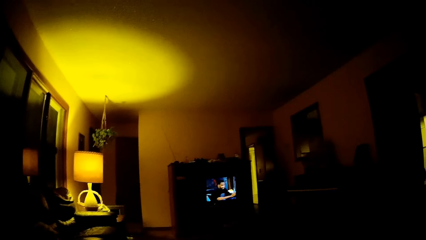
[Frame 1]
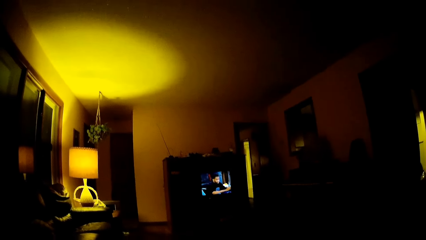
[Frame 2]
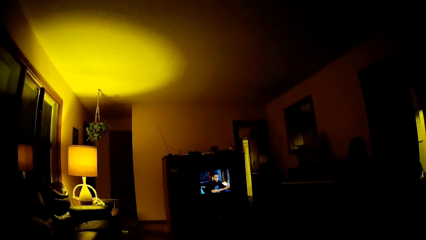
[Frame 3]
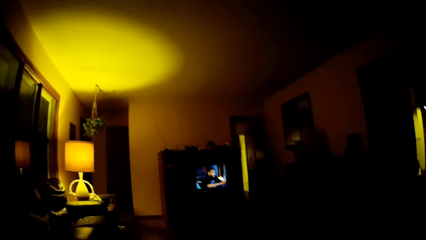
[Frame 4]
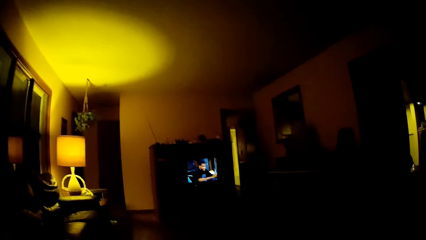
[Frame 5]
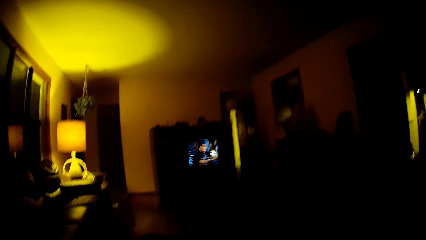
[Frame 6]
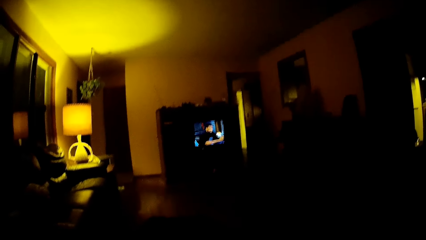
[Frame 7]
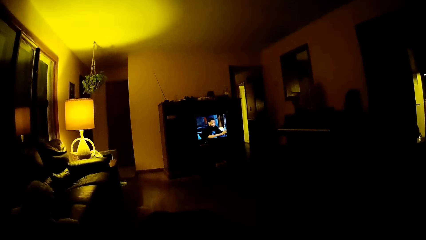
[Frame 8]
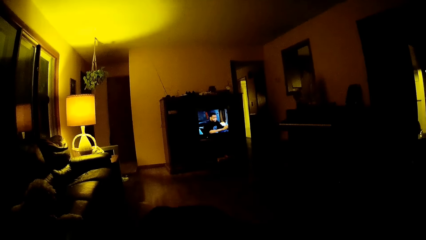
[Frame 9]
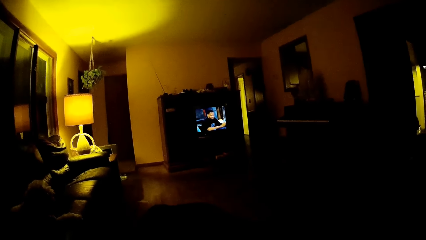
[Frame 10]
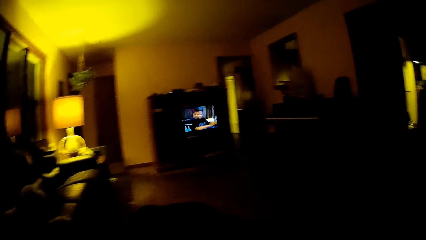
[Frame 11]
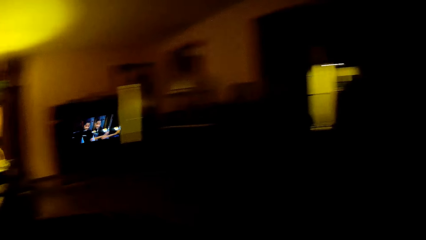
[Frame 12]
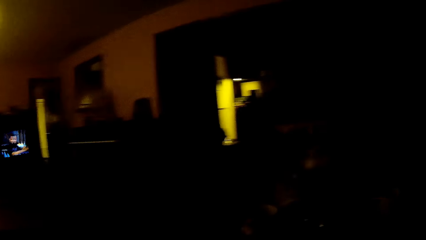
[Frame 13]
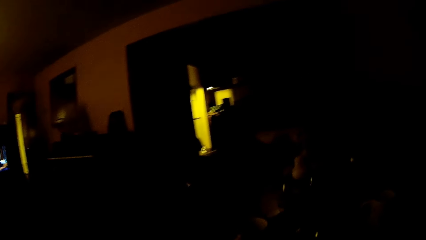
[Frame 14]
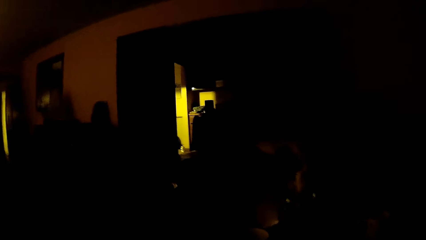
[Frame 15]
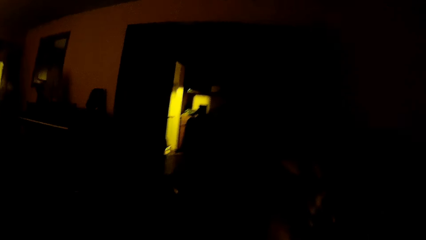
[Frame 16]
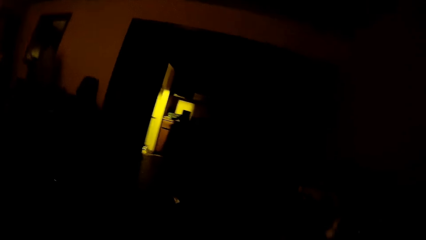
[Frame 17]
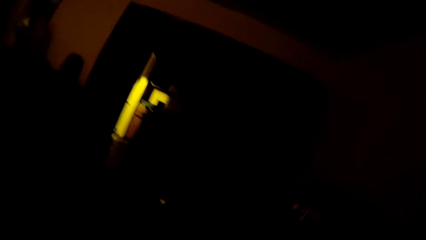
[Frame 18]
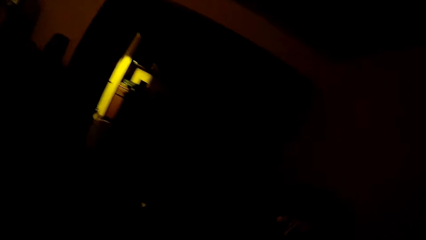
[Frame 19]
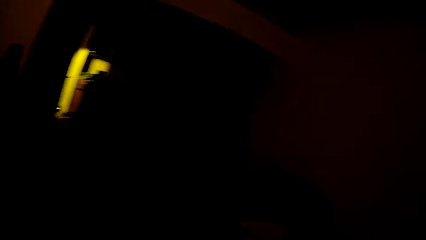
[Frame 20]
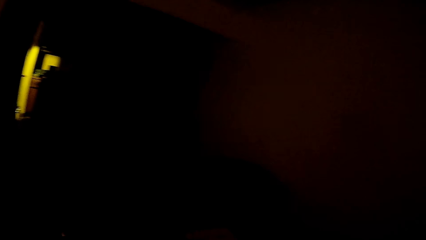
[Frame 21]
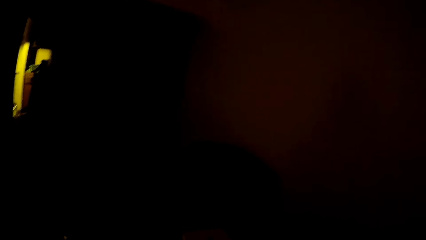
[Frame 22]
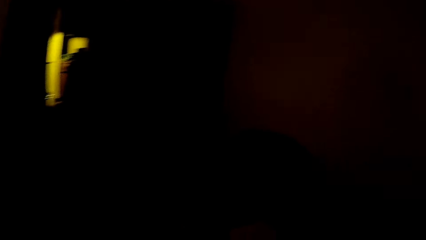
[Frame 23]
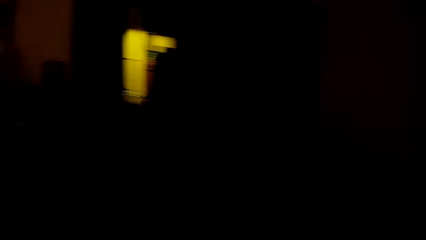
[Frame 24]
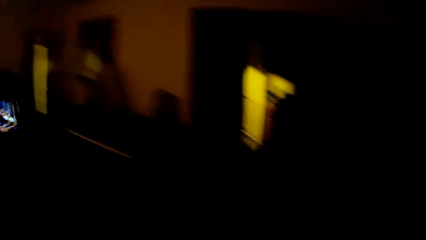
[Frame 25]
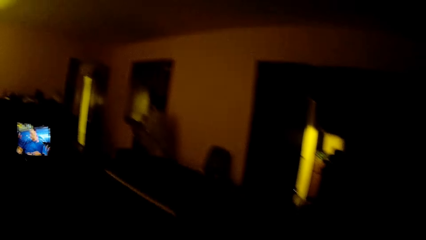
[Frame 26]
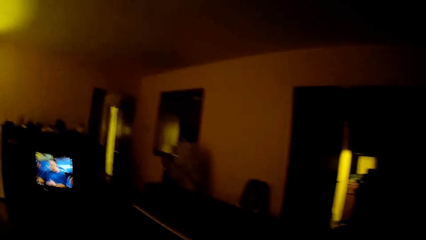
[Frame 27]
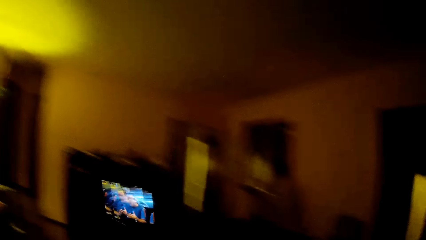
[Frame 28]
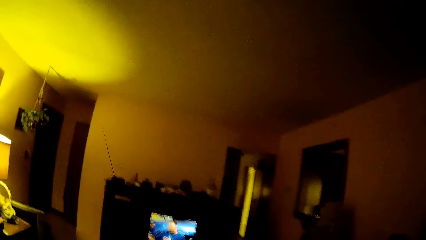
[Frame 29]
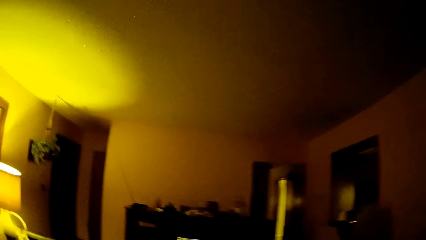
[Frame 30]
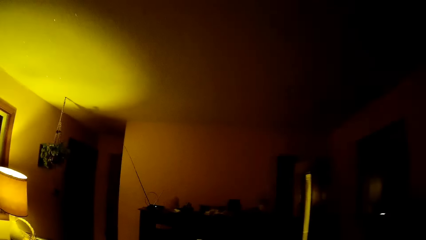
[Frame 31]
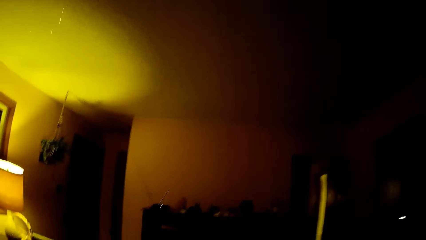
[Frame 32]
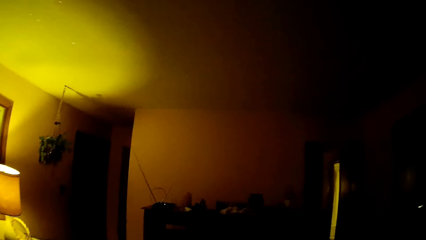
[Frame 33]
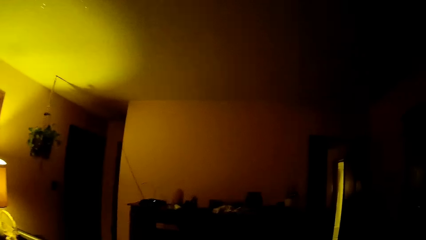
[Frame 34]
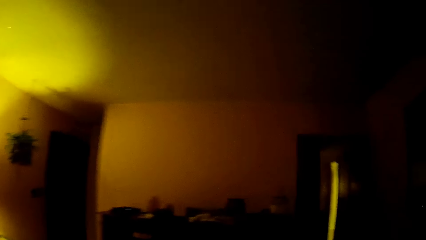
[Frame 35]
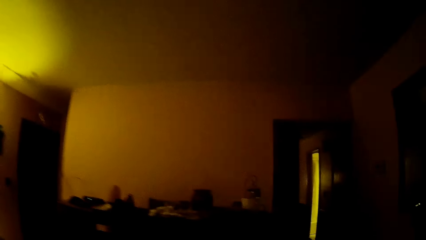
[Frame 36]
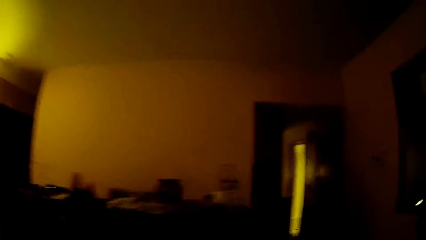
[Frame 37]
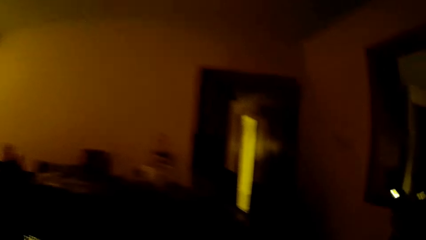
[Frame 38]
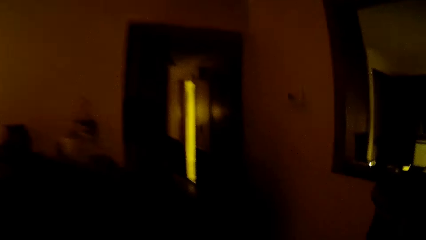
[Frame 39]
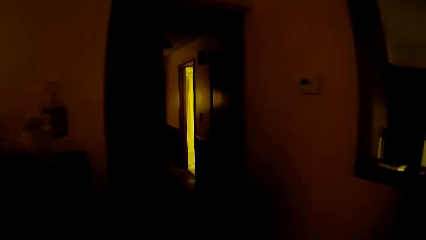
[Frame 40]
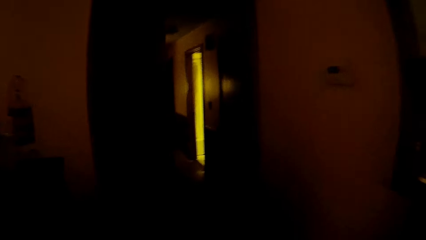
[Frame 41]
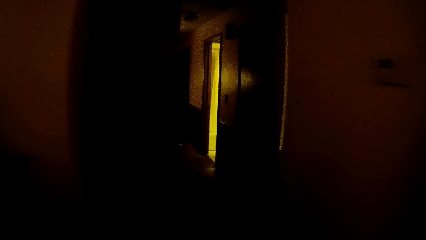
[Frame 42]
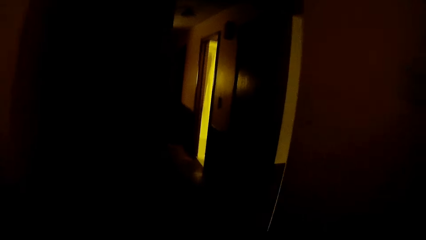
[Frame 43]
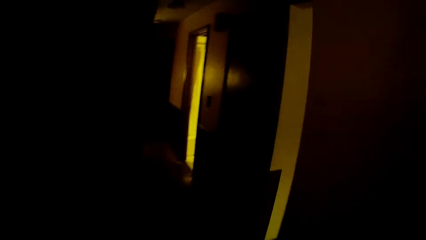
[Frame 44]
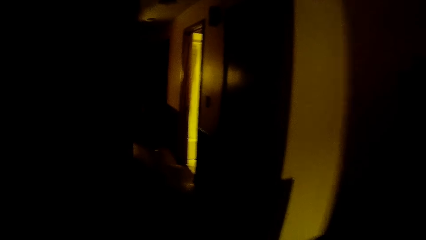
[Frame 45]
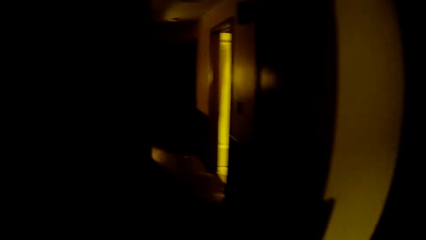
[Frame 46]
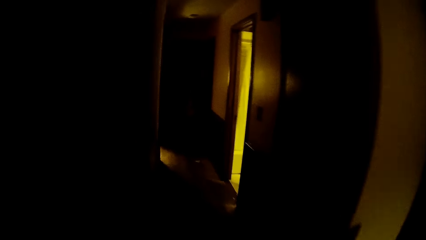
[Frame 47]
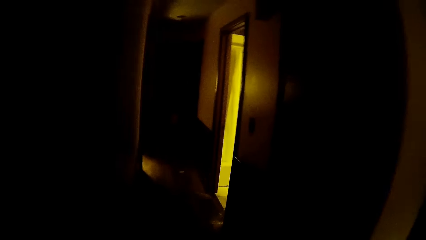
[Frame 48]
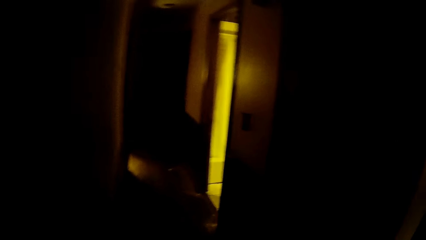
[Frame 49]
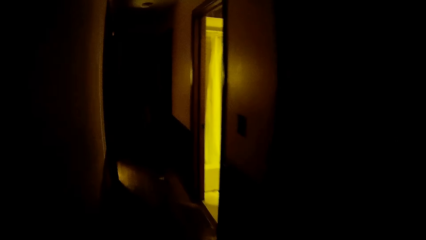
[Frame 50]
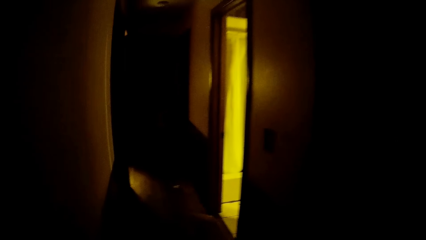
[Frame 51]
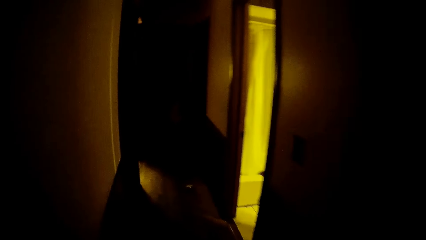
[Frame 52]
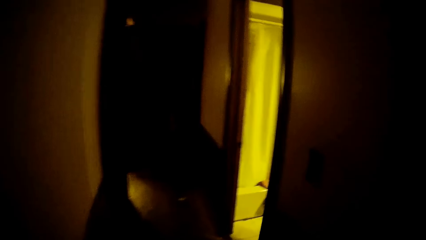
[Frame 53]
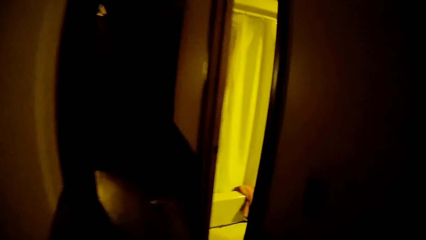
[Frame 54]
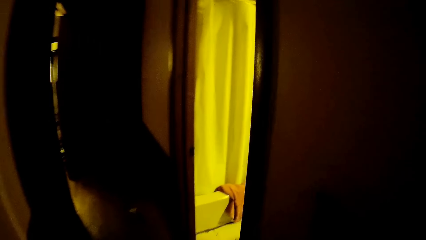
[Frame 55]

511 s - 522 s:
The camera wearer stares at the television. They look around the room. They walk around the room.

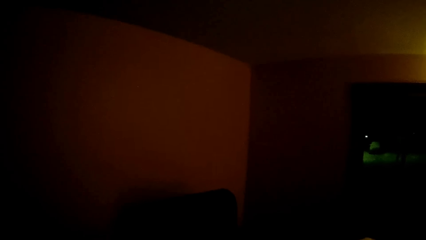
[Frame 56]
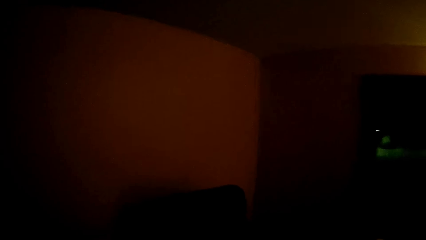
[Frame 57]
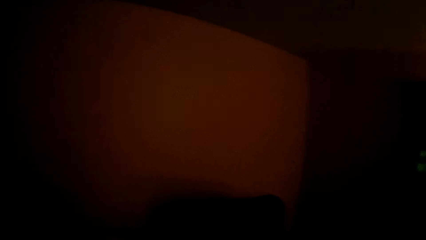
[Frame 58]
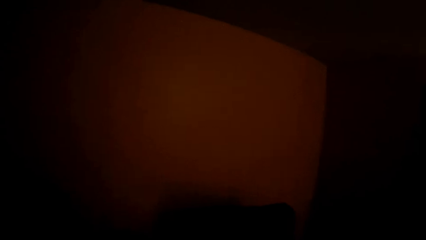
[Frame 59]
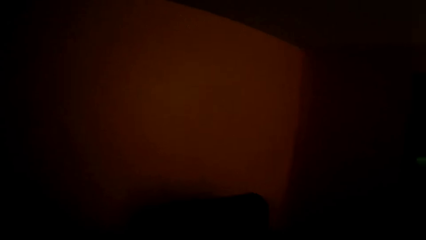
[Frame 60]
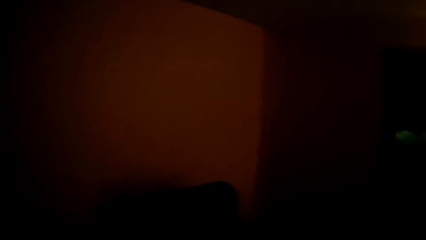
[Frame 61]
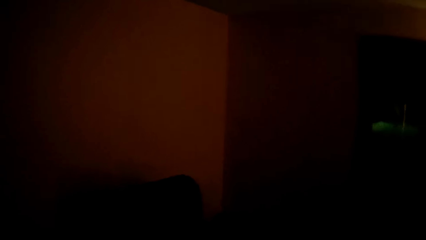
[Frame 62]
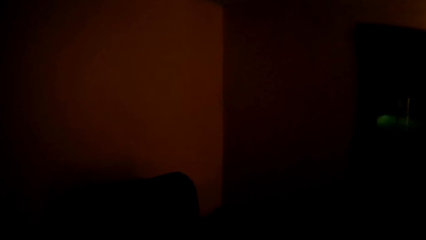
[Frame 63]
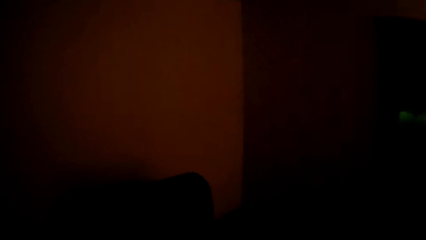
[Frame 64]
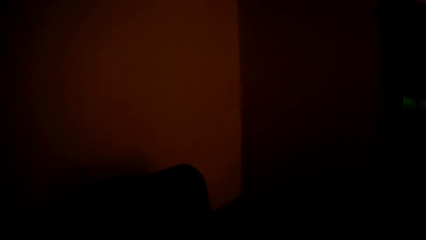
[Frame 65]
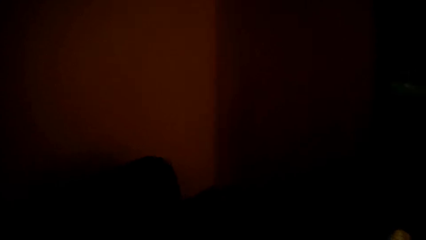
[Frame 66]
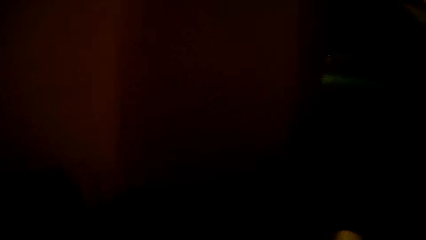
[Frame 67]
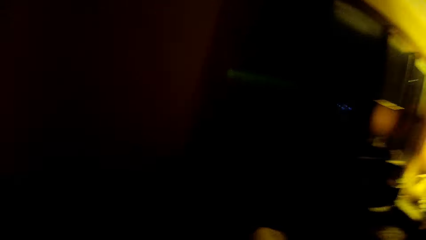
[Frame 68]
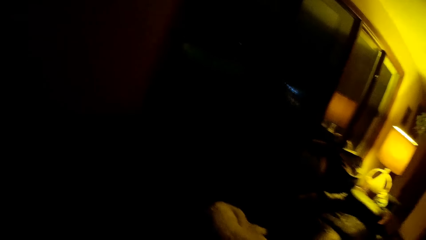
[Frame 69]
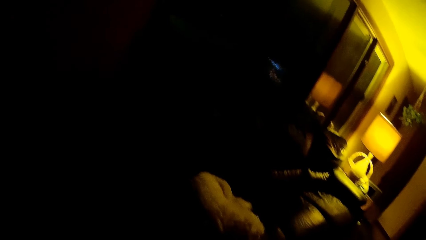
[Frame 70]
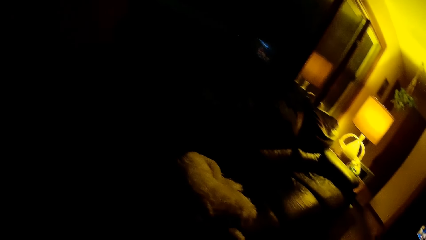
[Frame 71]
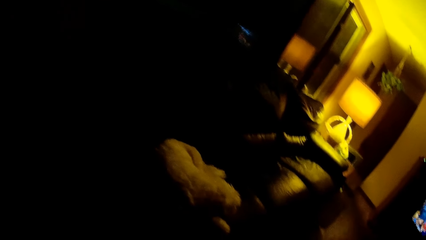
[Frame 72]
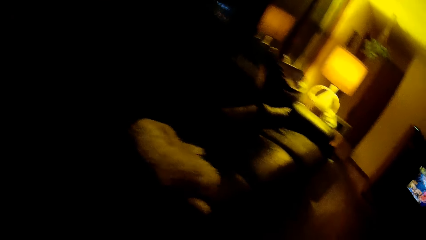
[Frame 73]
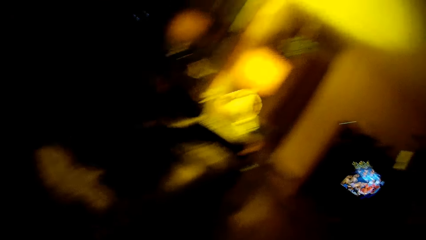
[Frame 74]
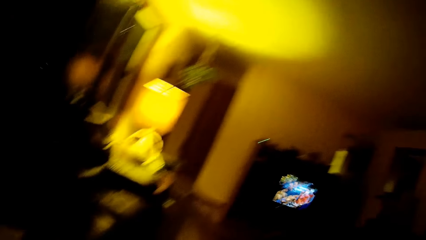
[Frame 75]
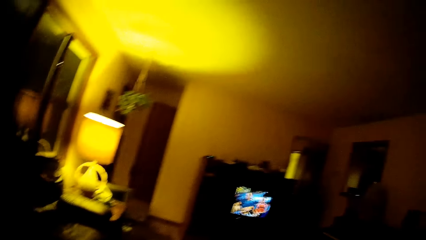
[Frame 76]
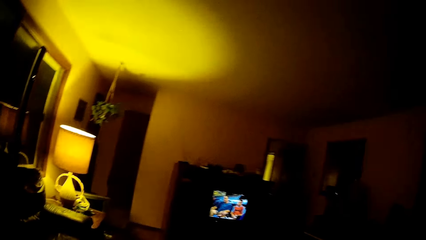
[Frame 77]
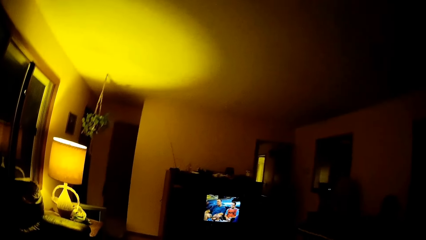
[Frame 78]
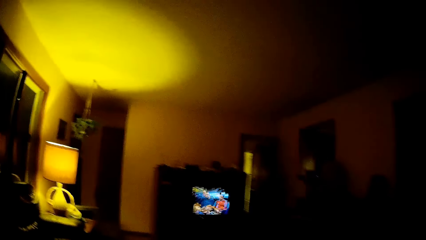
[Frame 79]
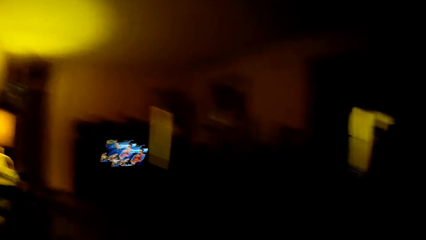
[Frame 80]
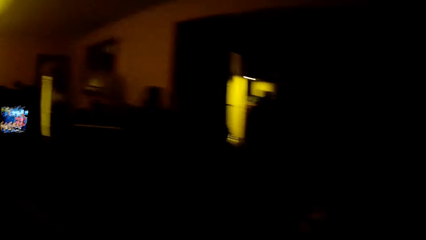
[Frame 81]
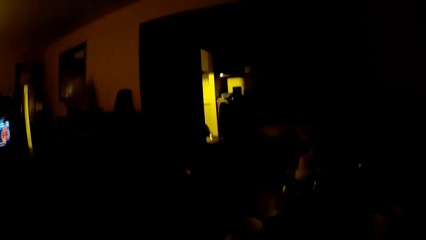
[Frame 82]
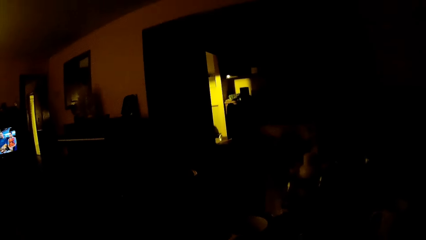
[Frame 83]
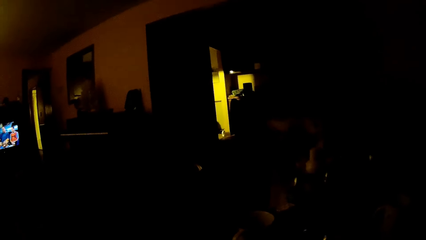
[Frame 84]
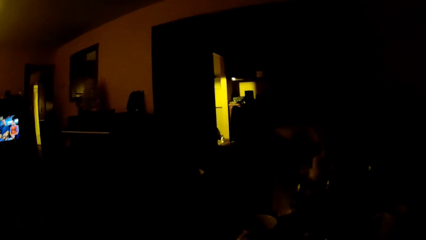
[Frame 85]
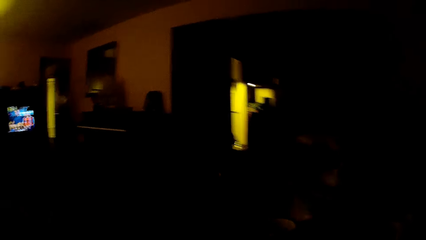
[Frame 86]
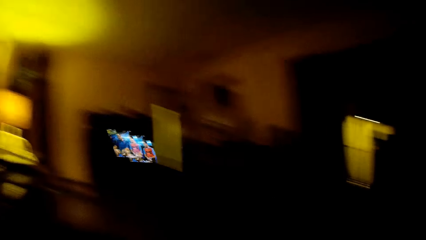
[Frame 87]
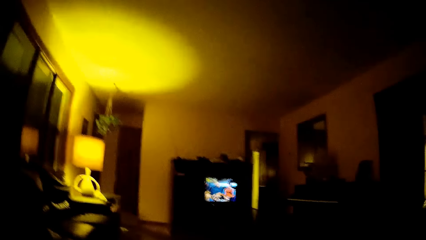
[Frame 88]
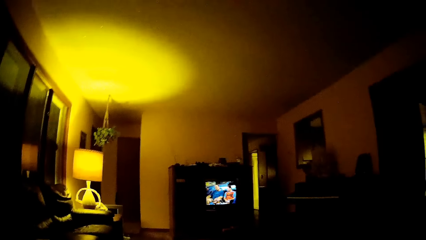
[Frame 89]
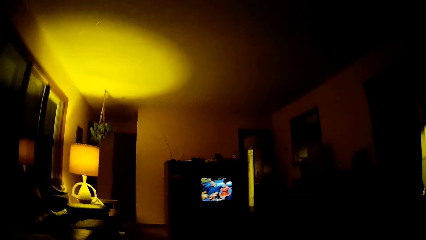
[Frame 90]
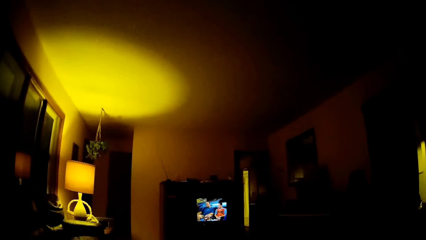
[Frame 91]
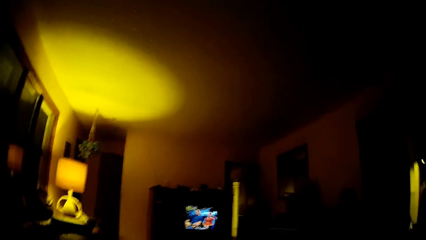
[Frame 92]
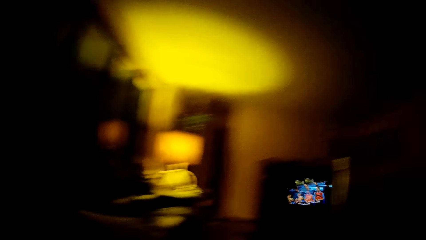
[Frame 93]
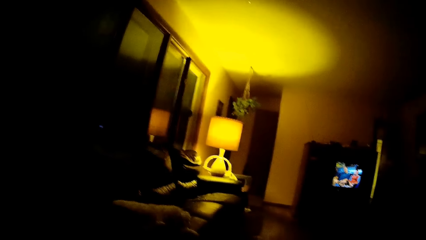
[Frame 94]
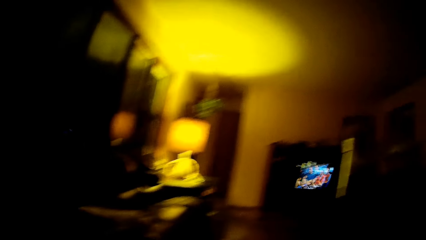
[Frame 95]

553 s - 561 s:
The camera wearer turns around. They look around. They look around again.
